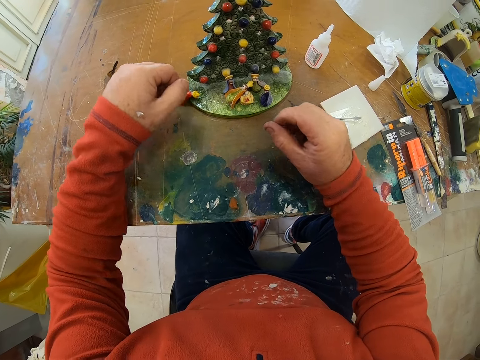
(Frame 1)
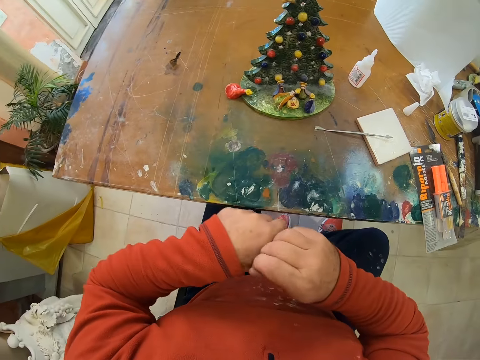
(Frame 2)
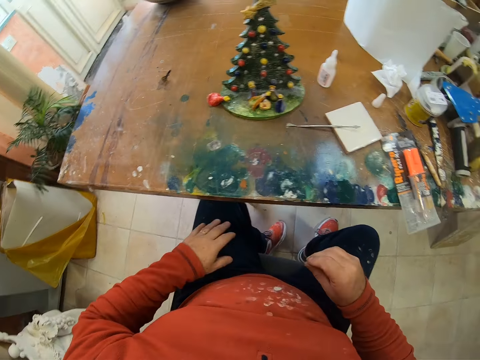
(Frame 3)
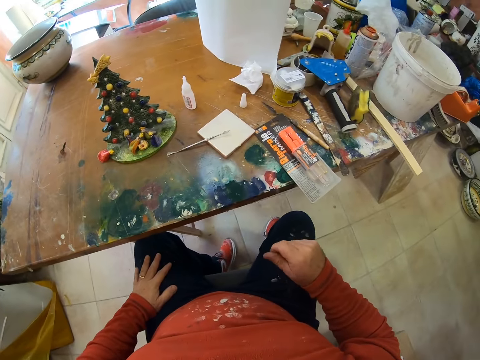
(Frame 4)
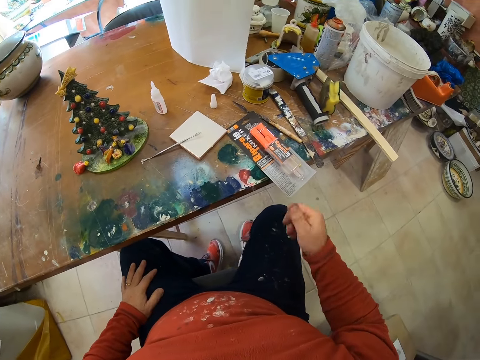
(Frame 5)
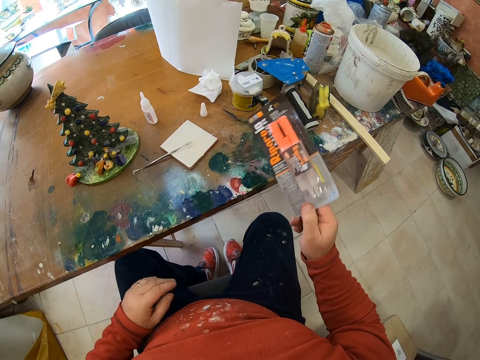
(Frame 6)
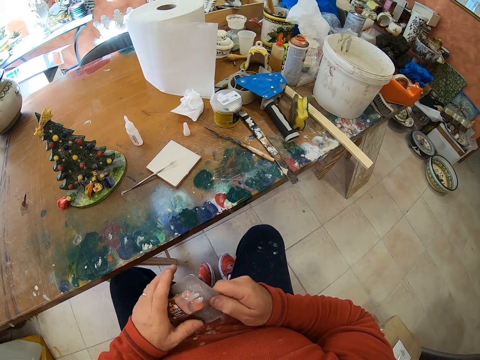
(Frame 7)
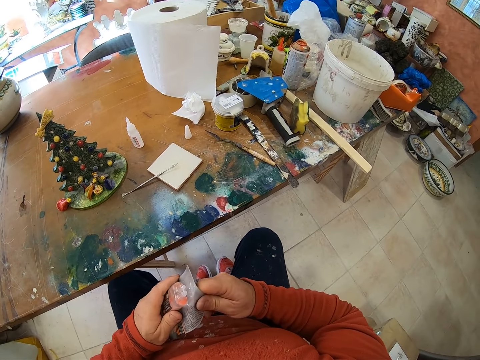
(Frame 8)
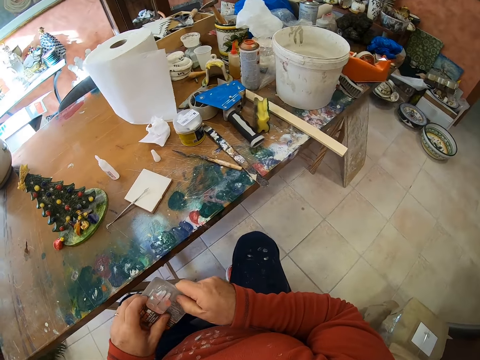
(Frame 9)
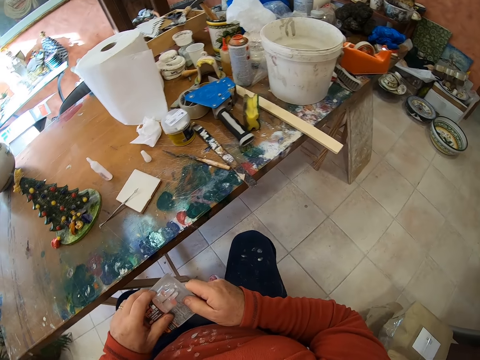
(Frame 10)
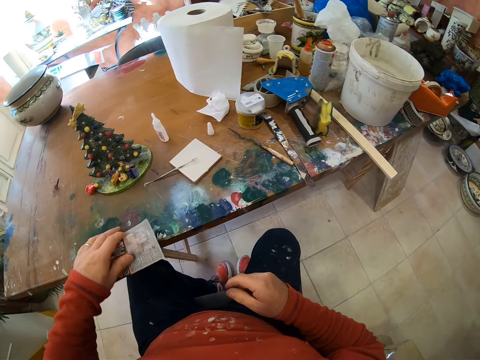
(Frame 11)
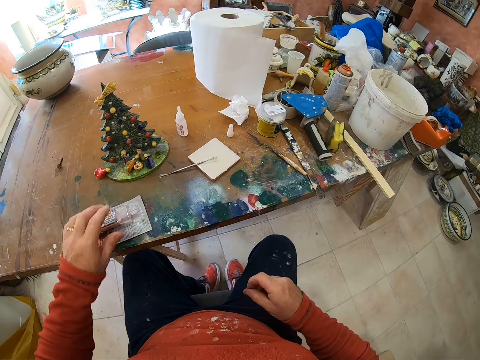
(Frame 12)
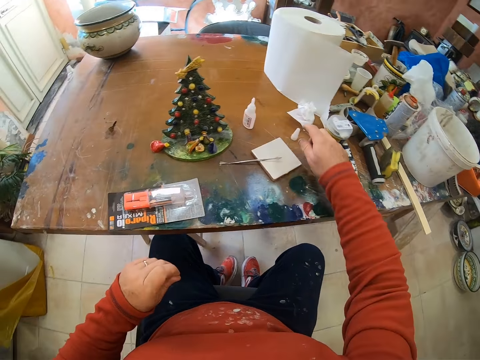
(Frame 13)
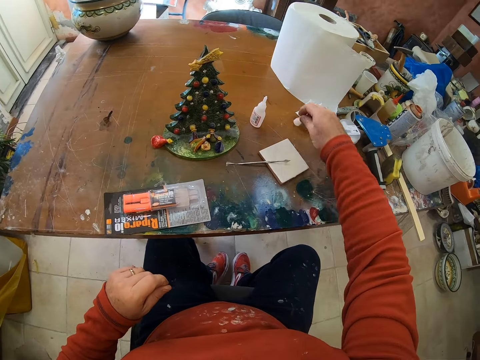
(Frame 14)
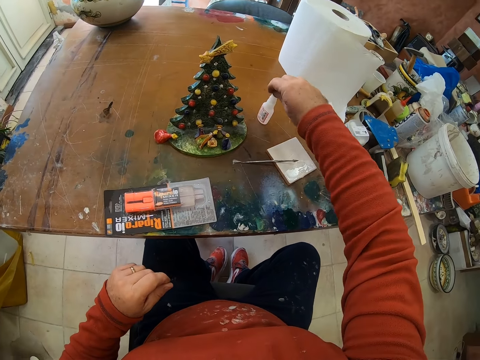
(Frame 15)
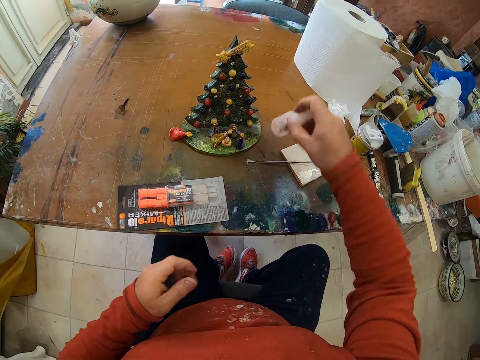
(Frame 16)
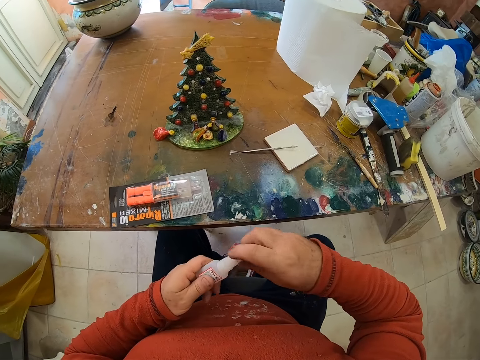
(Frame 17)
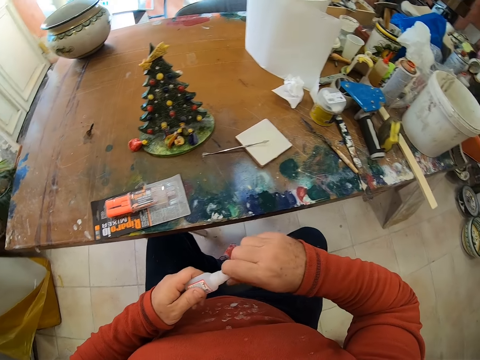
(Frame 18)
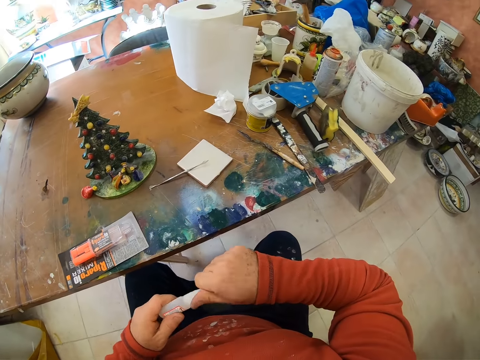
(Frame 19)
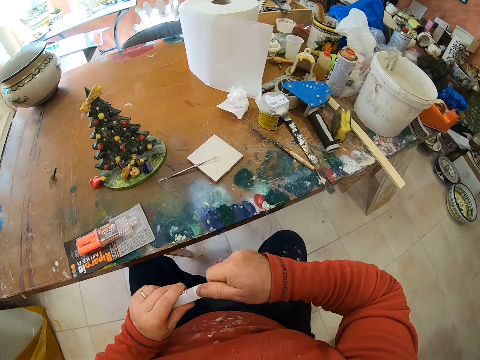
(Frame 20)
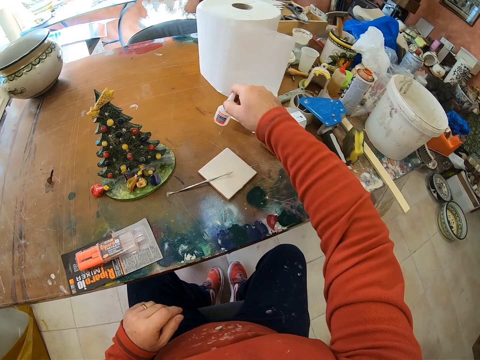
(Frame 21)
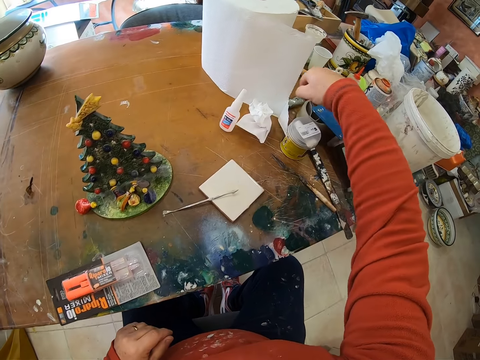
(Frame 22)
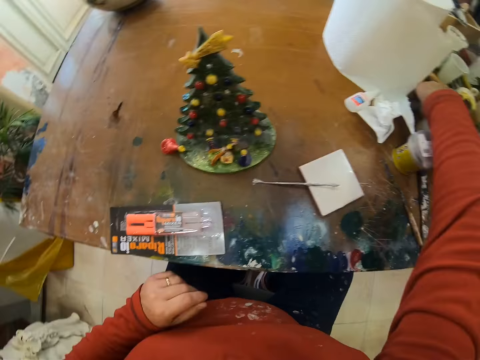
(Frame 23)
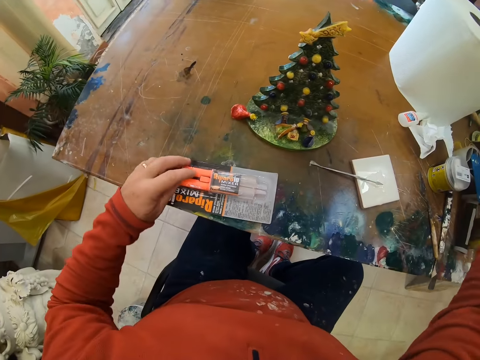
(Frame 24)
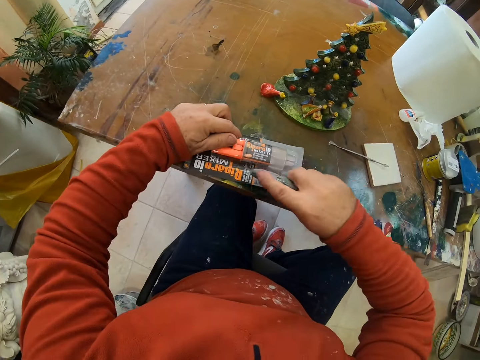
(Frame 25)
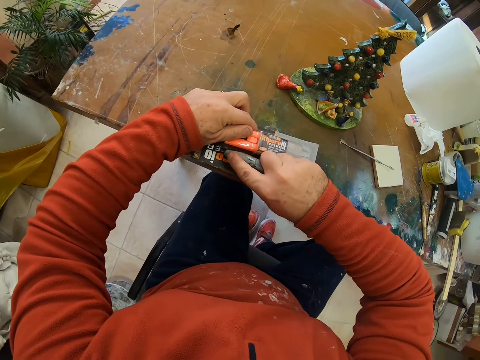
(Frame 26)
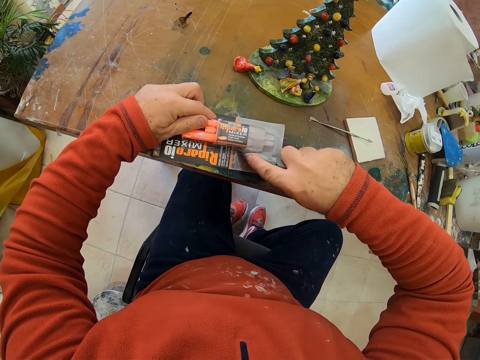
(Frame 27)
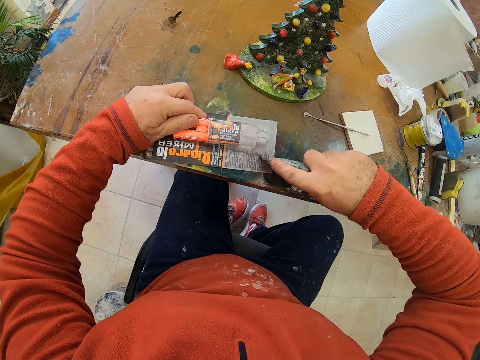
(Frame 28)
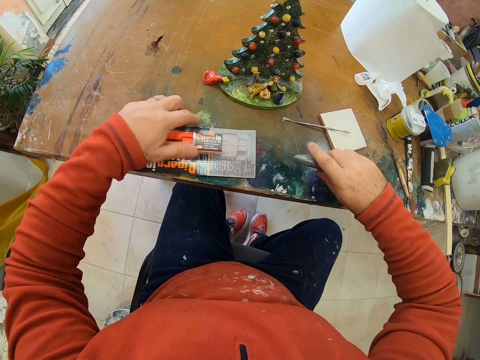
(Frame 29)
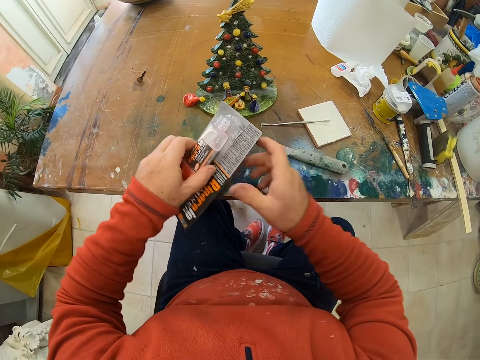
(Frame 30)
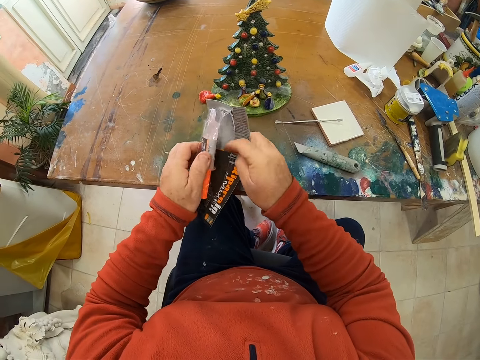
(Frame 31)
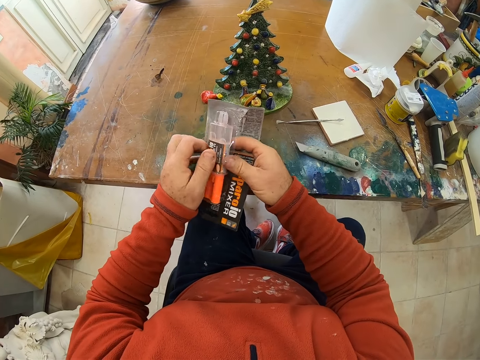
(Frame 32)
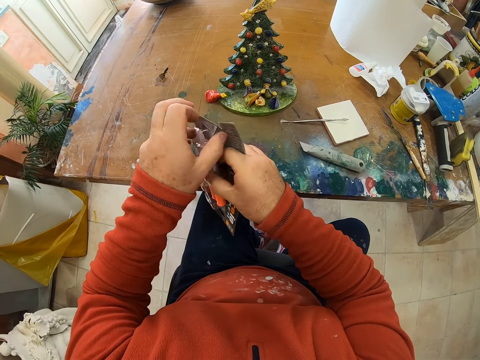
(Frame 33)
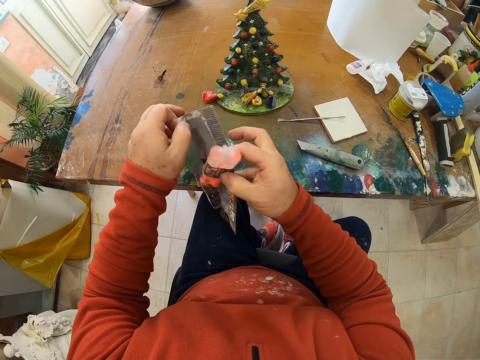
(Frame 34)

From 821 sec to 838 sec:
The camera wearer lifts his hand. He takes a packet or super glue. He puts the packet on the table. He picks up a lid from the table. He closes the container. He picks up the glue. He tightens the container. He puts the container on the table. He picks up a cutter from the table. He cuts the packet. He places the cutter on the table. He removes a syringe from the packet. He opens the super glue.

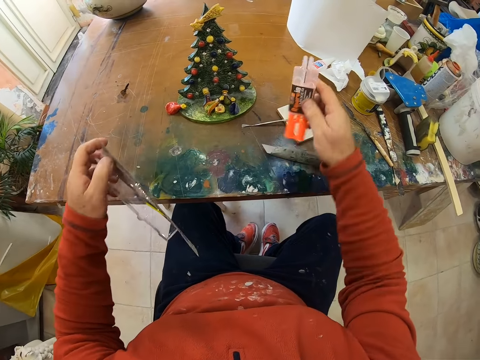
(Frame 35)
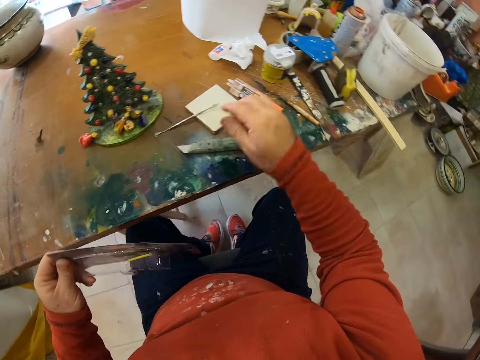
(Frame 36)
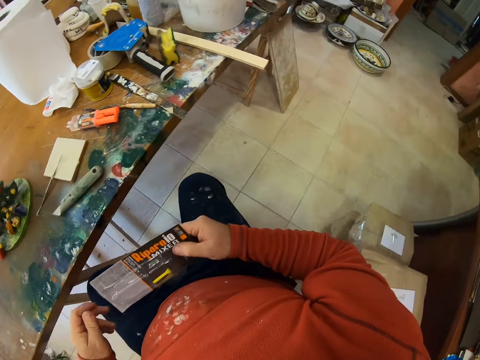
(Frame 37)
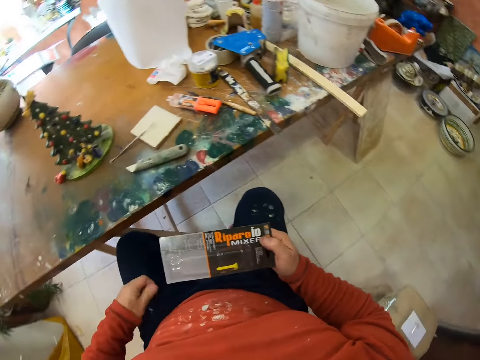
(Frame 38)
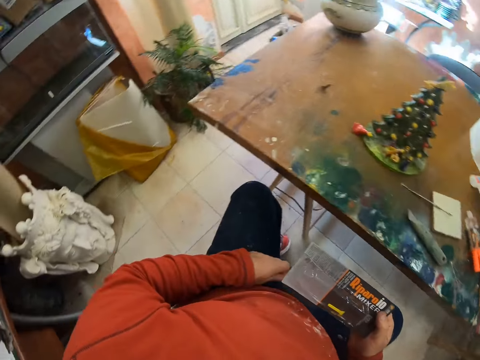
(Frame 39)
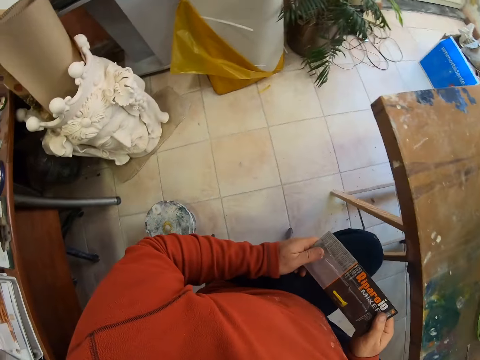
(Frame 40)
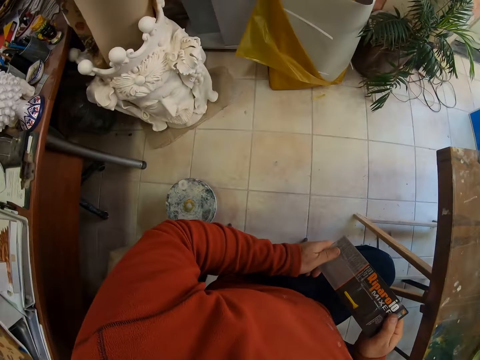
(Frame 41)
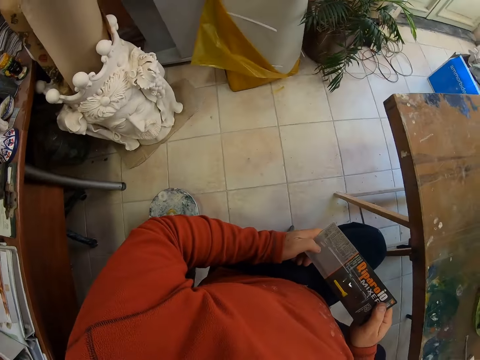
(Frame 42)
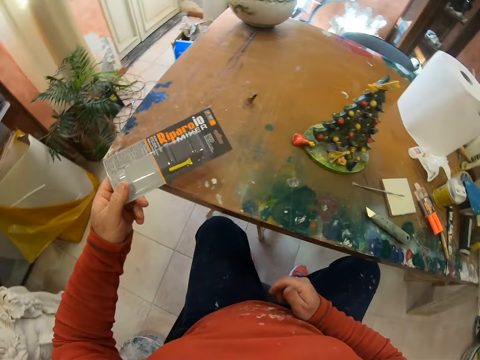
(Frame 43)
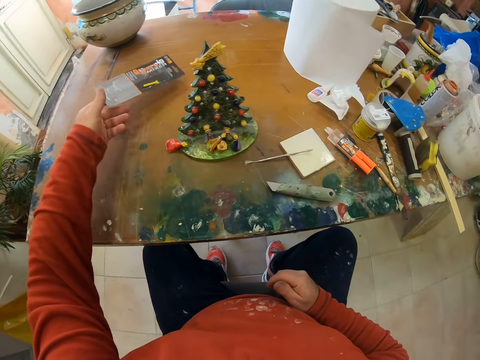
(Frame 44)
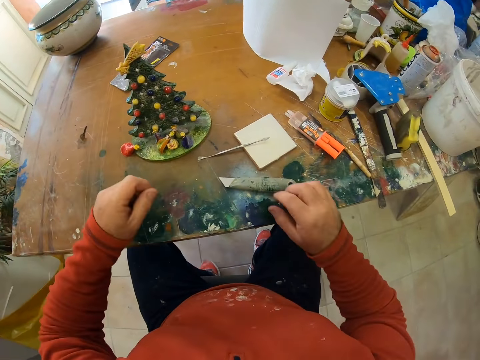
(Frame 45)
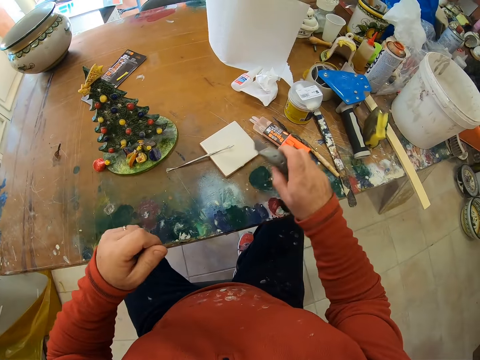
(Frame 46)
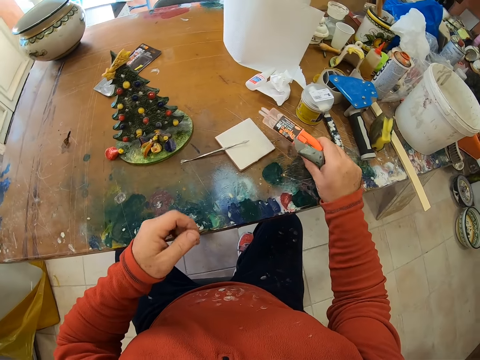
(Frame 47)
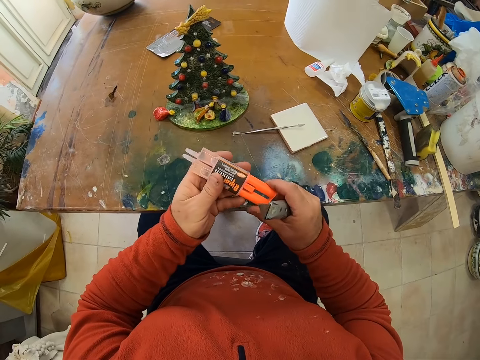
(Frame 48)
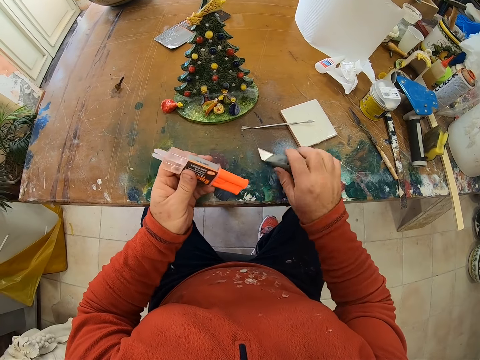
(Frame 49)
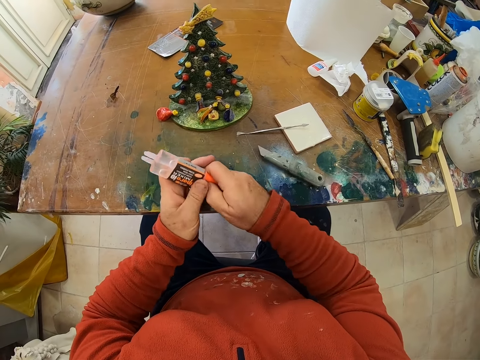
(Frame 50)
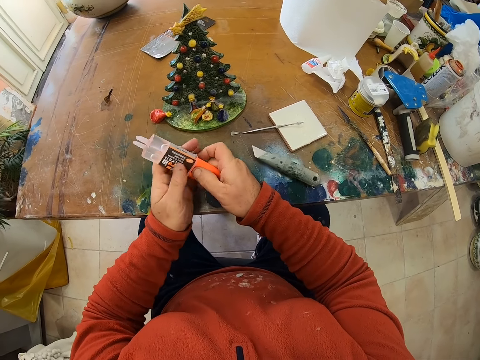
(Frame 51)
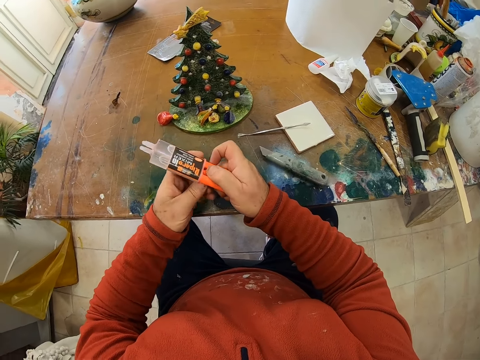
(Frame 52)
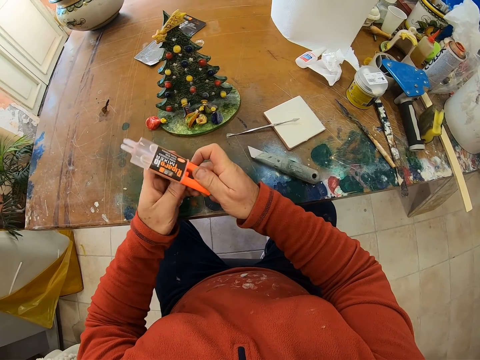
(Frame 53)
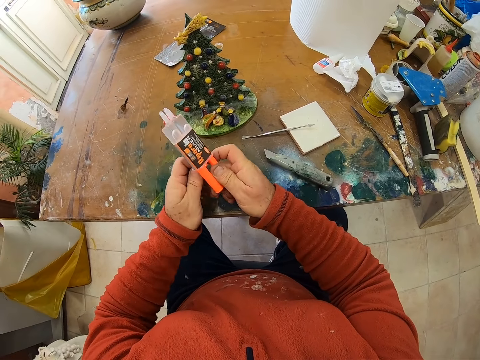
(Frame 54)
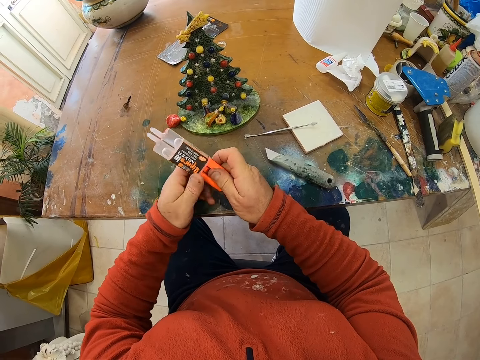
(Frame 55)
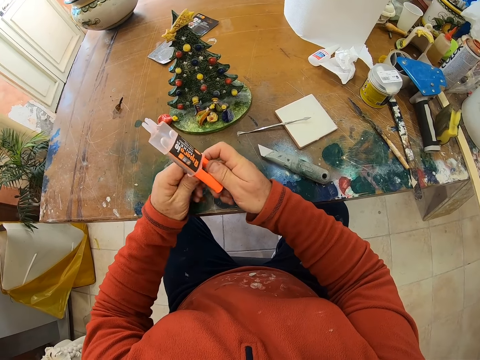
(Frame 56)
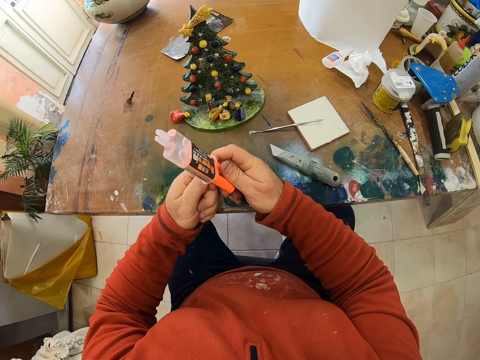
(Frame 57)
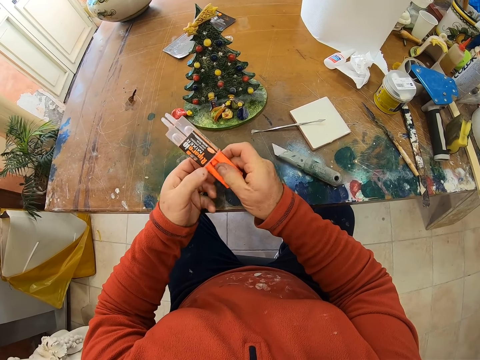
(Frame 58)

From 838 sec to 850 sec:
The camera wearer removes the super glue or syringe from the paper. They place the super glue on the table. They hold the paper. They turn around. They place the super glue paper on the table. They take the blade and syringe. They put the blade on the table. They hold the syringe. They open the super glue.
